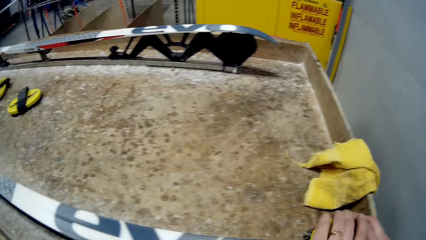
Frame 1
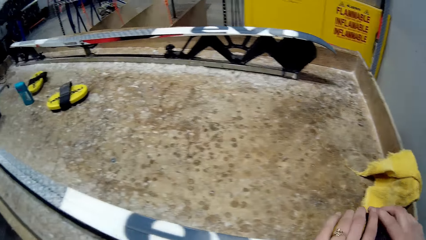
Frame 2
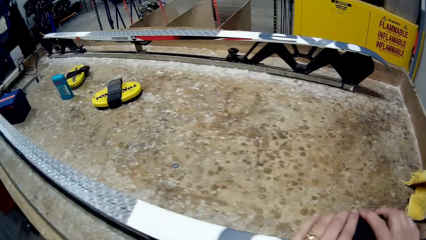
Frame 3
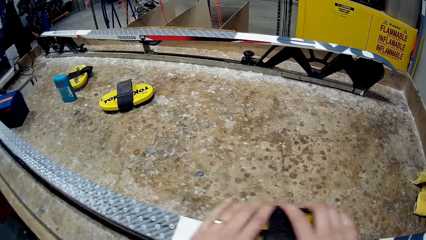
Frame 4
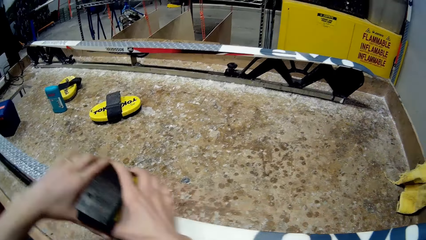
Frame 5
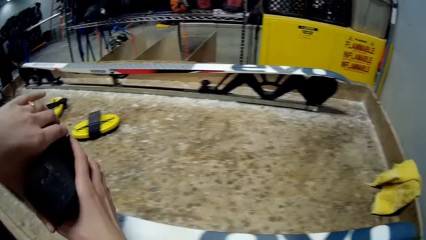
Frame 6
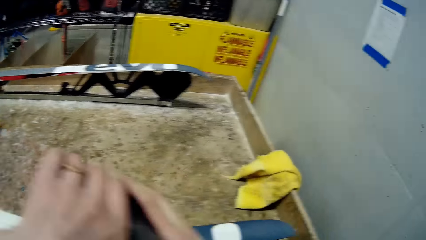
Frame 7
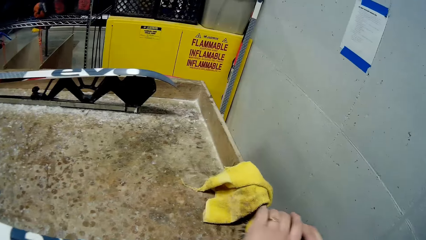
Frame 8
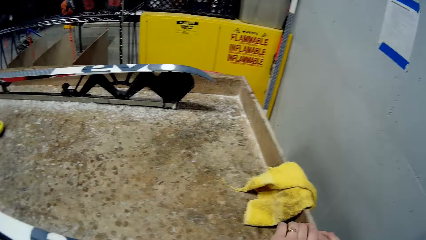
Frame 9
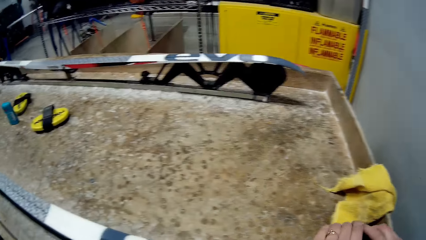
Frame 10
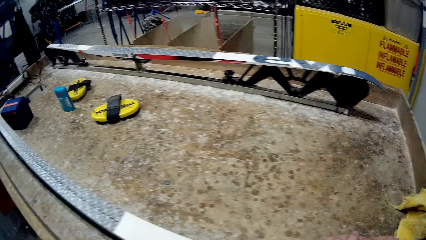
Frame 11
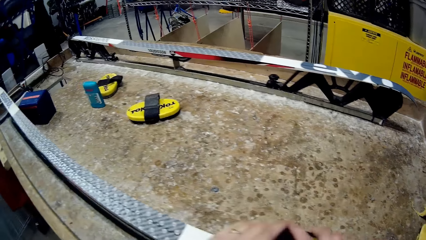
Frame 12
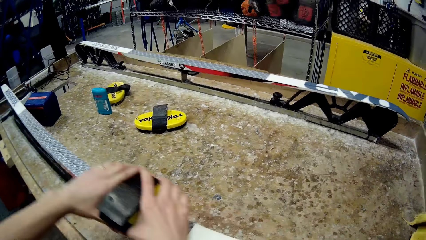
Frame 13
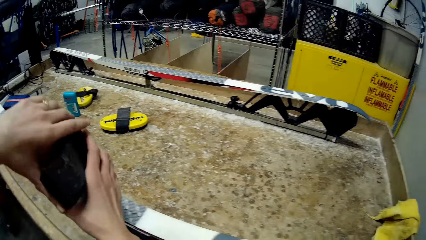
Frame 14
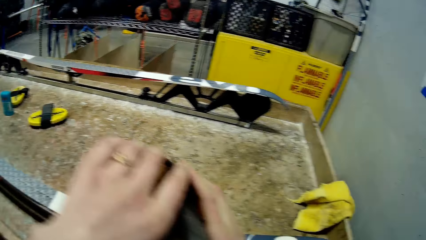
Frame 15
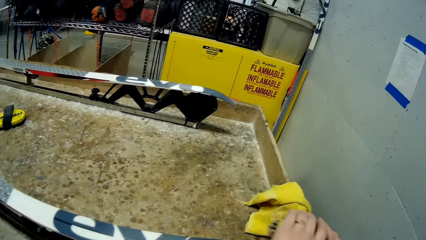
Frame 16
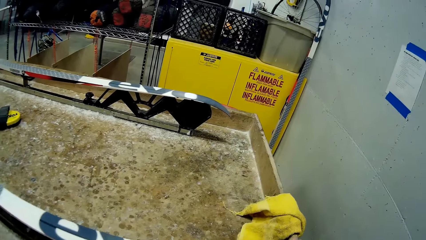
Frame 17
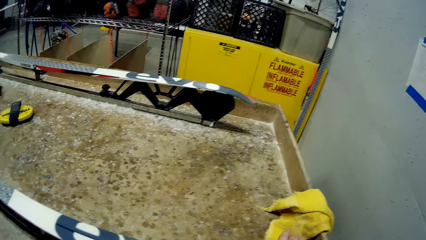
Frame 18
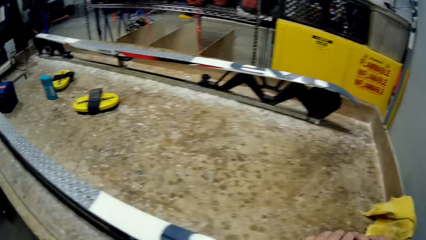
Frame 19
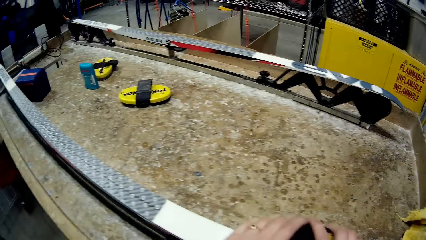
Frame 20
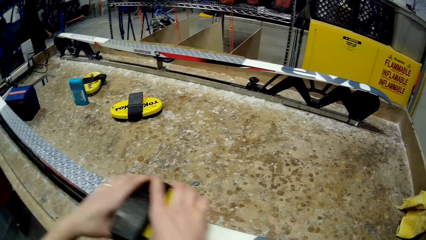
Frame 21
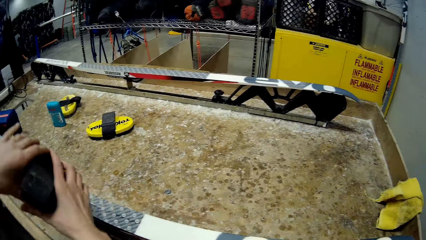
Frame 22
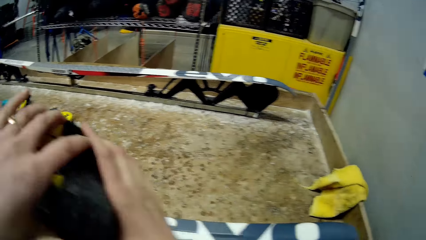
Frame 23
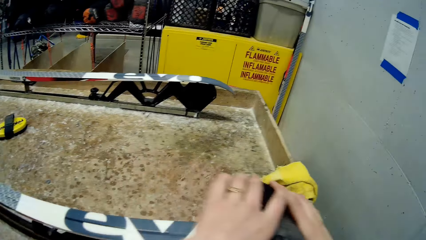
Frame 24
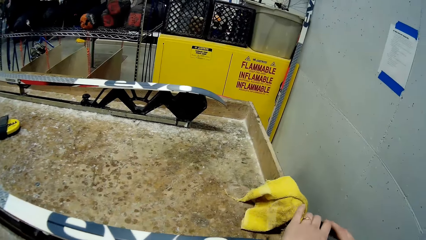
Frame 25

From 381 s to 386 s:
The camera wearer cleans the skis on the table with the brush in both hands. She smoothens the ski board.

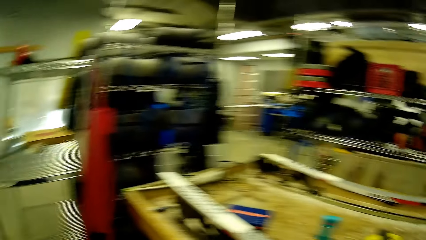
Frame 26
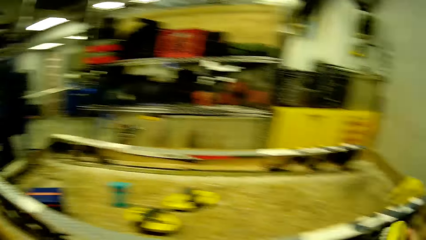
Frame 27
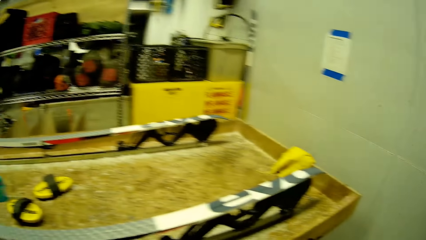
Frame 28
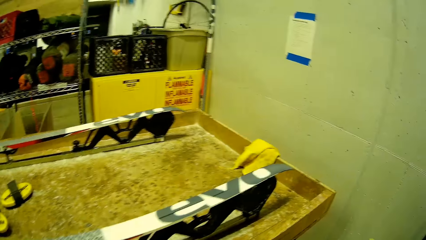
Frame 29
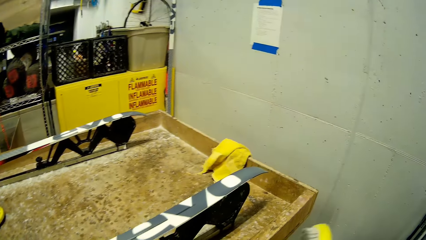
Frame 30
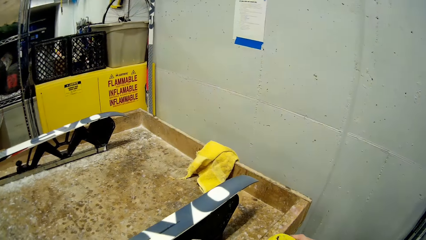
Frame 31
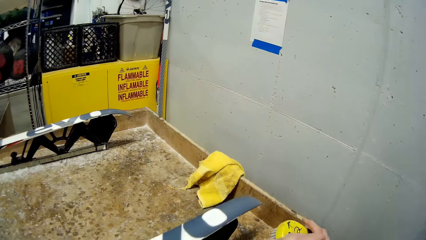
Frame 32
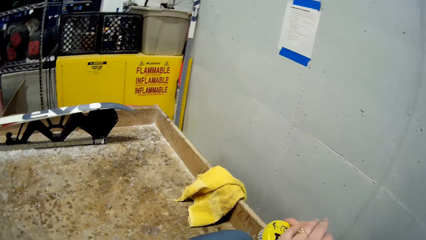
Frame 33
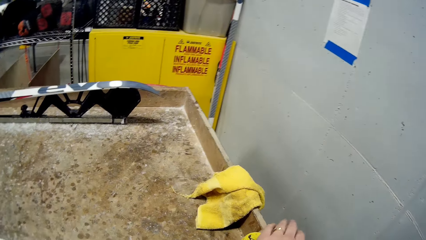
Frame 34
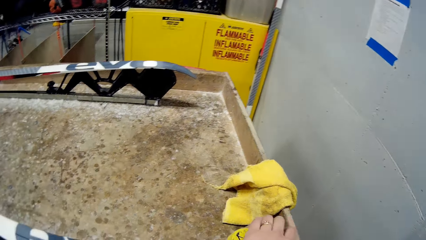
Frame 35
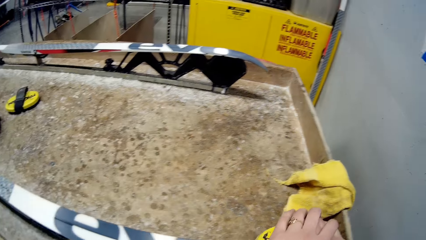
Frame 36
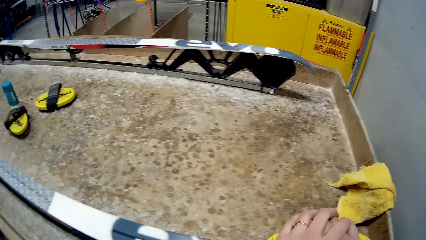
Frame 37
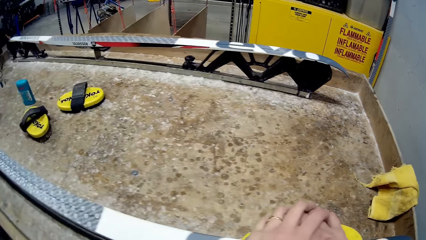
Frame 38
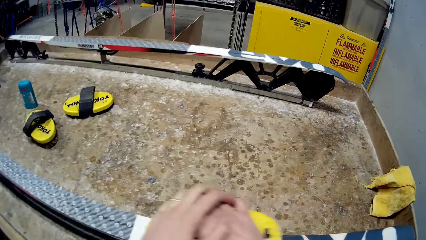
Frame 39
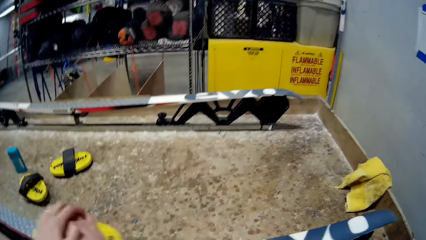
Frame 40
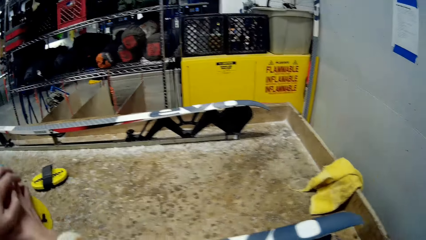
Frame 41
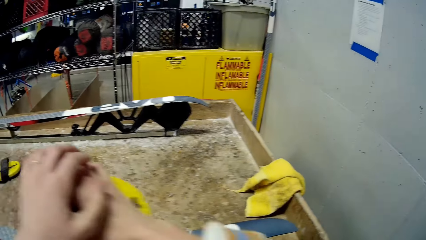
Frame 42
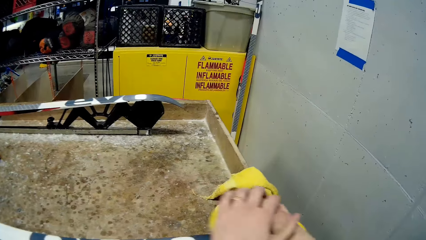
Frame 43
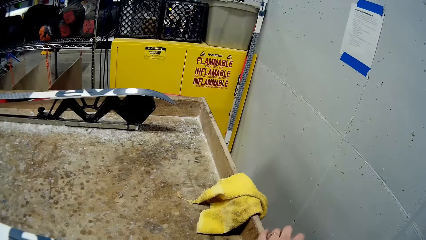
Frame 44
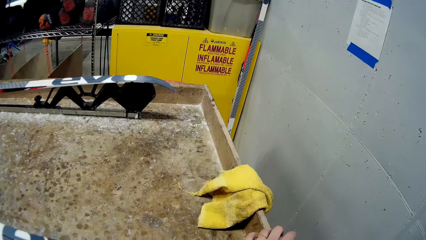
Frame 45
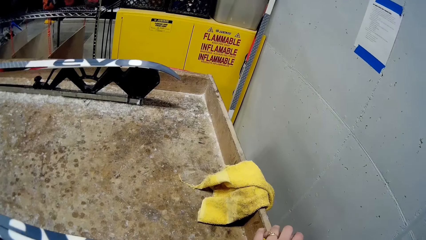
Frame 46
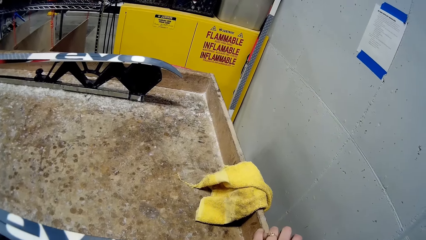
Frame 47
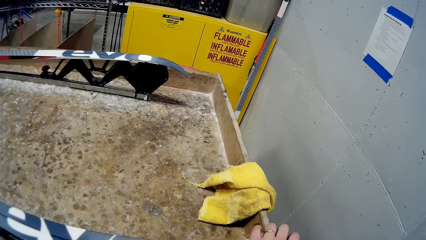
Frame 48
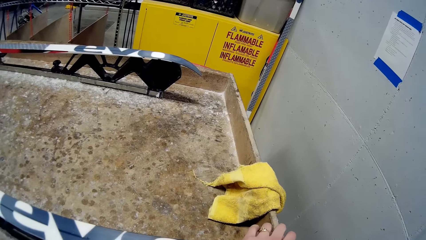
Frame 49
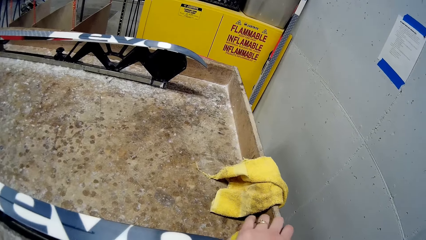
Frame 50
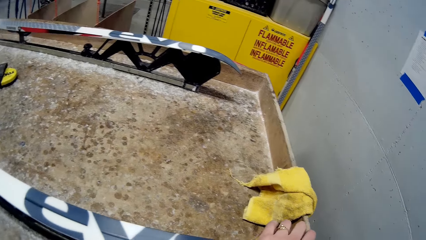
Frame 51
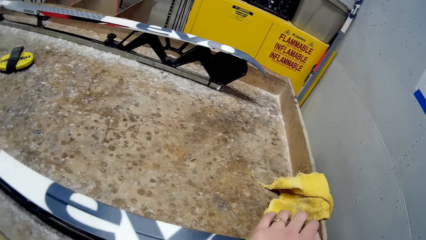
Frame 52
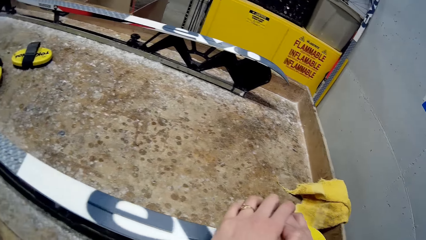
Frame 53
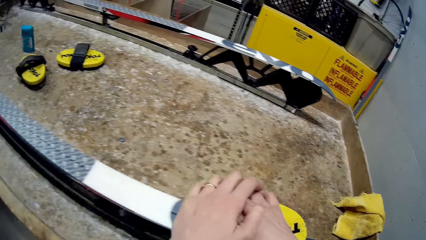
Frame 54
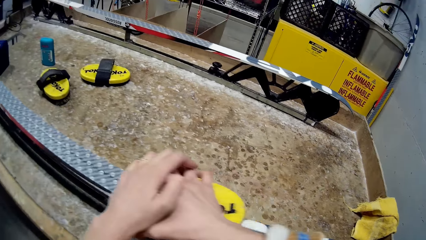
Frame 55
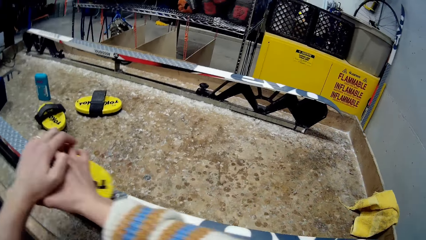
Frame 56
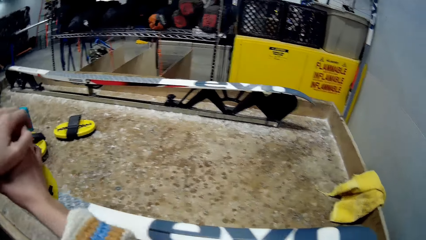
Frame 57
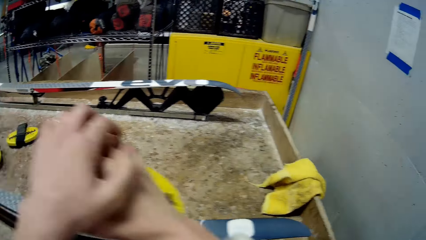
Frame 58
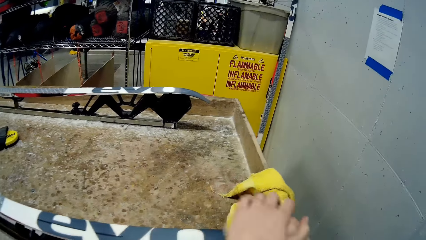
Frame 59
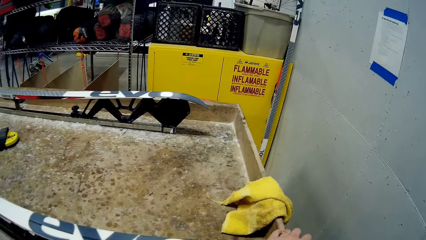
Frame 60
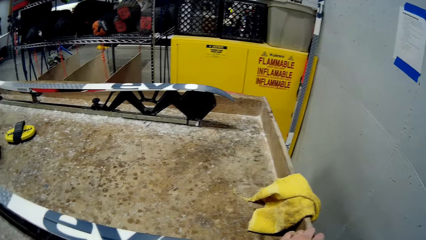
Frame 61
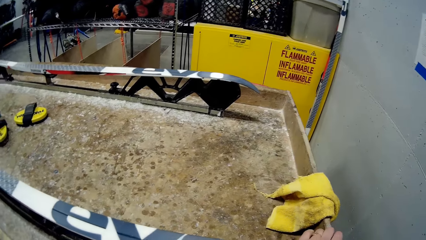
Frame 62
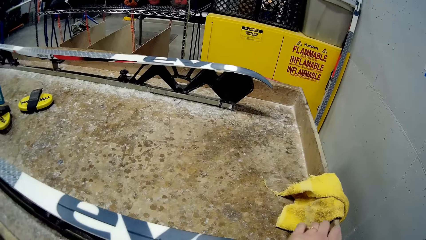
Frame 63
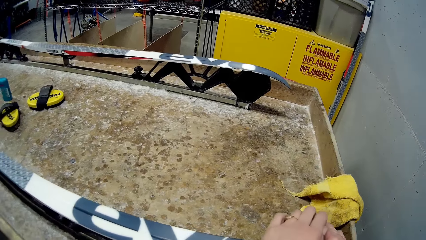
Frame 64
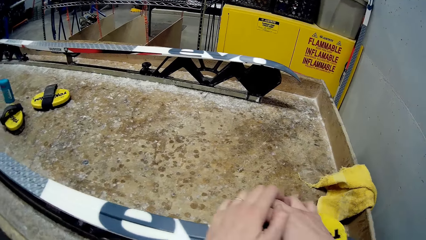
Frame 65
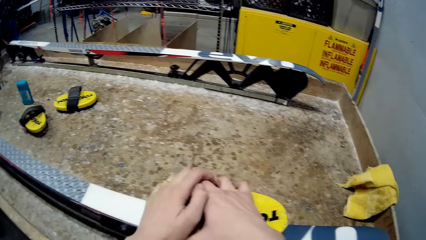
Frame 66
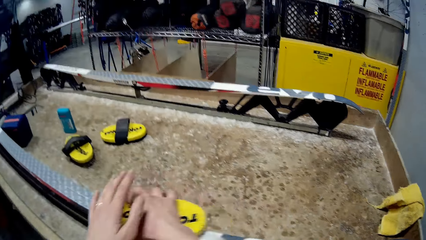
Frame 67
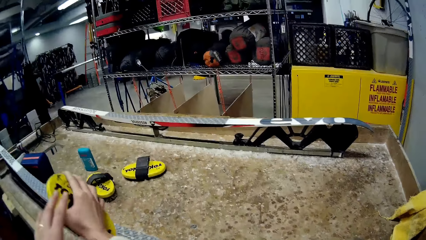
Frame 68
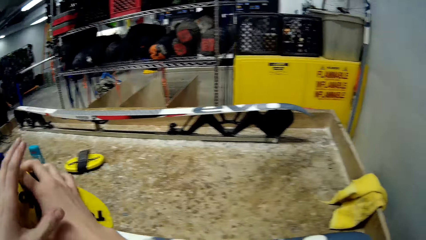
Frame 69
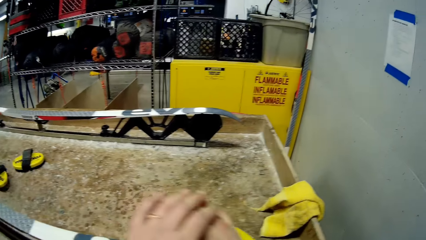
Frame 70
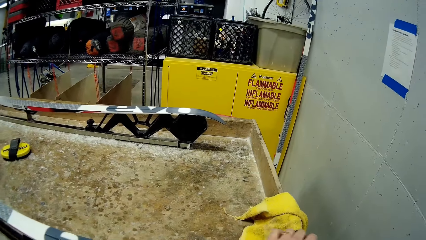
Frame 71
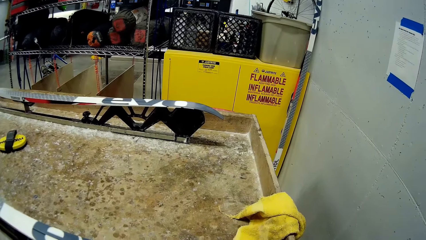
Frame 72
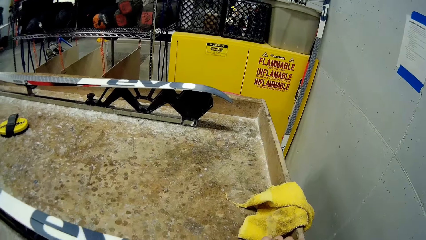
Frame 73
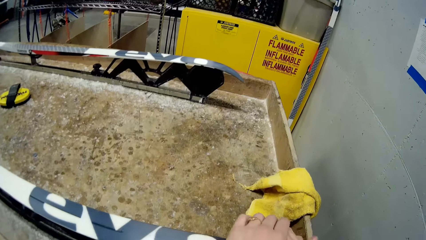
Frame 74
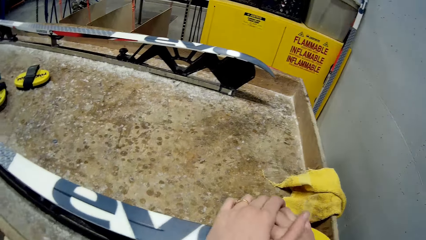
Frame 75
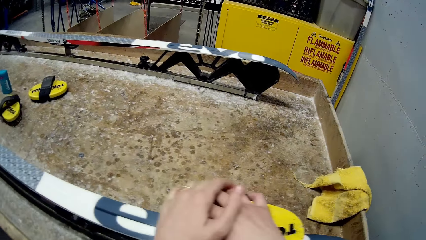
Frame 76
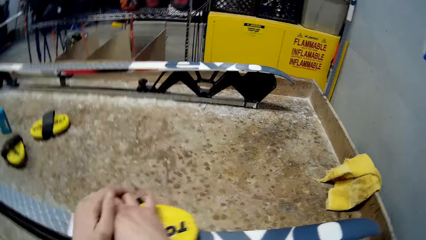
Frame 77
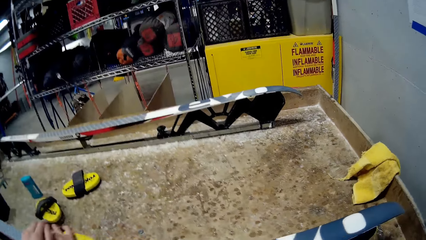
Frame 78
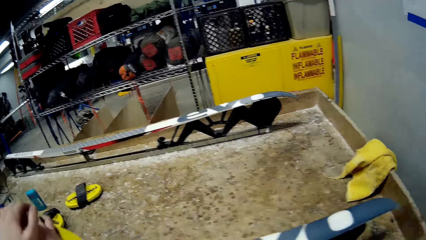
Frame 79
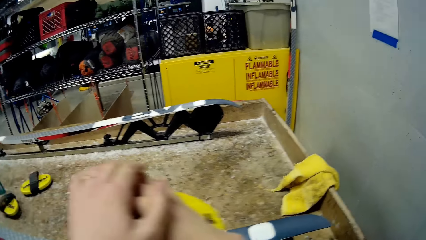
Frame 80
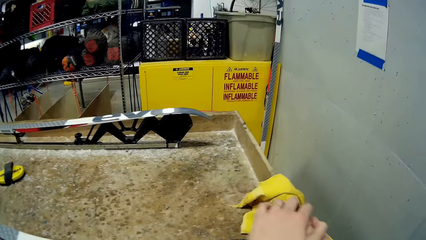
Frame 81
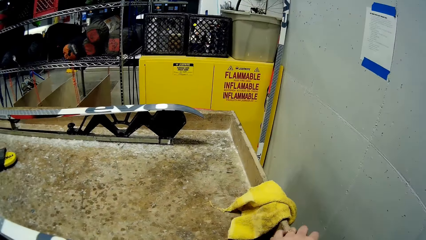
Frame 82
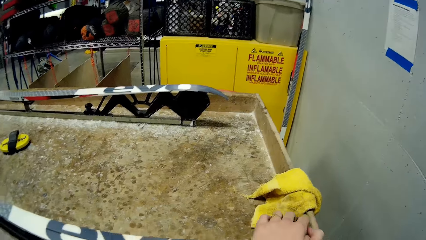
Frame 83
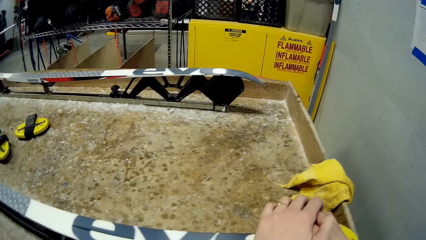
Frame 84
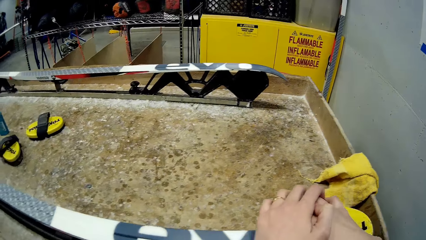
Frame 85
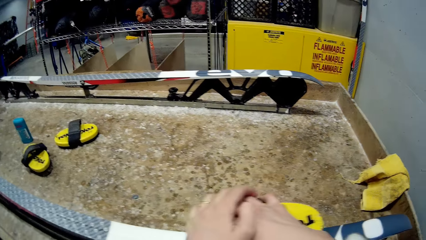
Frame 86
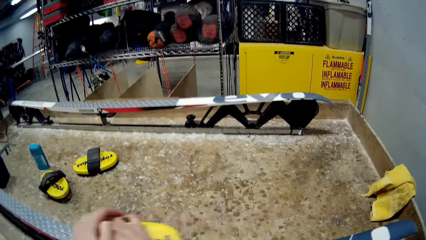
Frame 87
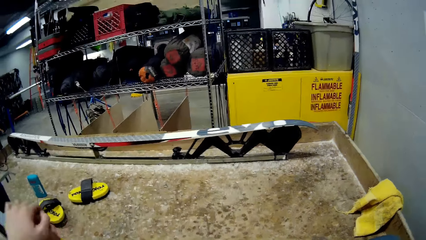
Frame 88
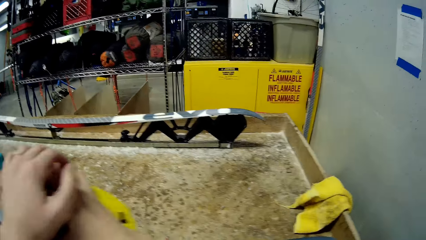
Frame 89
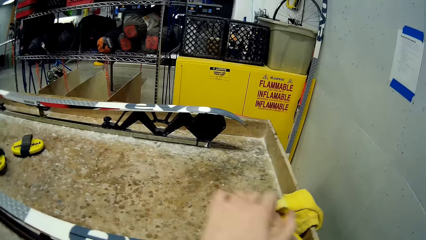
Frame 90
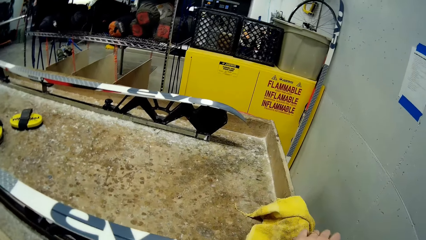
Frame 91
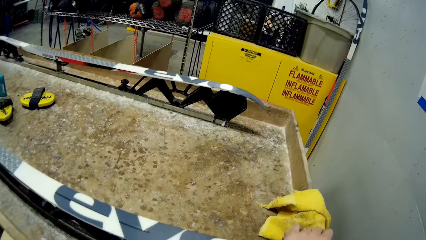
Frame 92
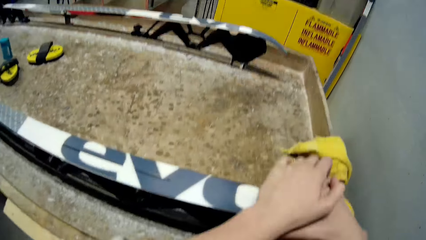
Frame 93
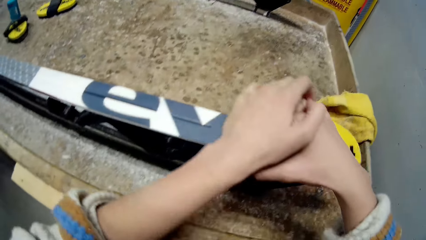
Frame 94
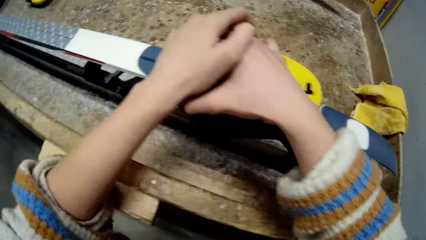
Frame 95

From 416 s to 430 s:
The camera wearer cleans the skis on the table with the brush in both hands.
